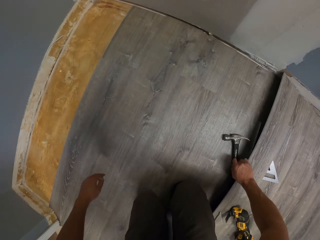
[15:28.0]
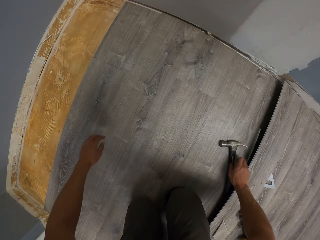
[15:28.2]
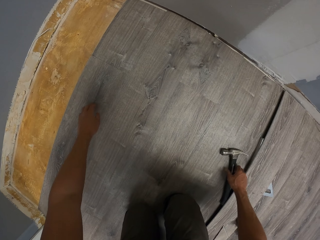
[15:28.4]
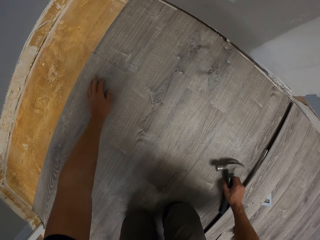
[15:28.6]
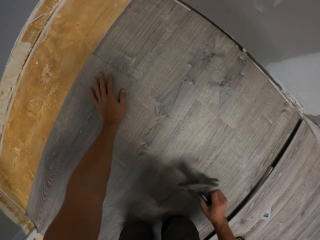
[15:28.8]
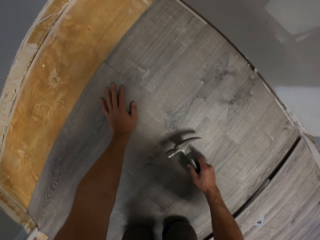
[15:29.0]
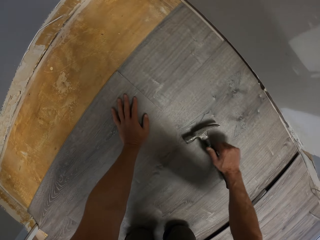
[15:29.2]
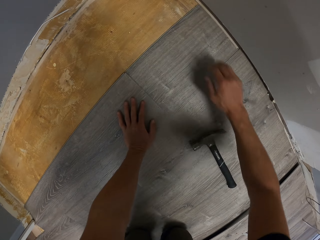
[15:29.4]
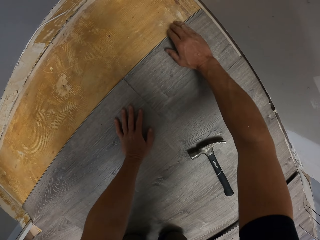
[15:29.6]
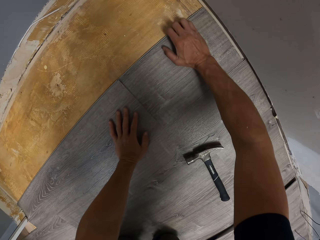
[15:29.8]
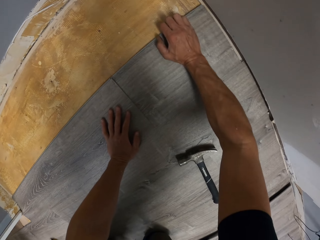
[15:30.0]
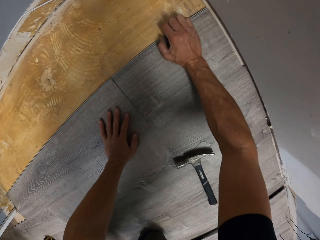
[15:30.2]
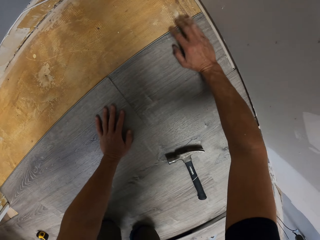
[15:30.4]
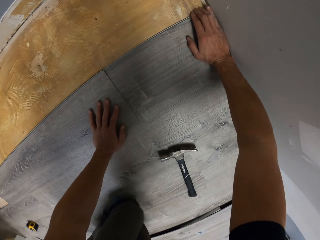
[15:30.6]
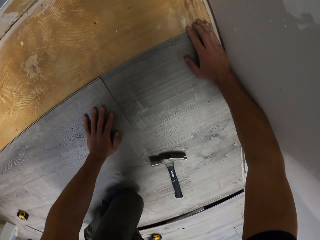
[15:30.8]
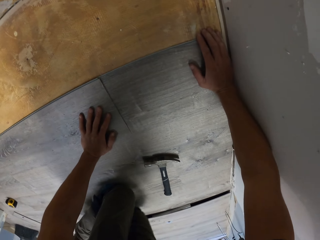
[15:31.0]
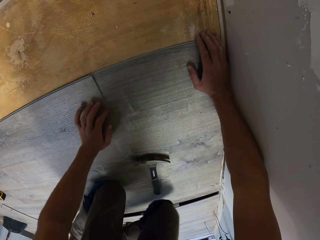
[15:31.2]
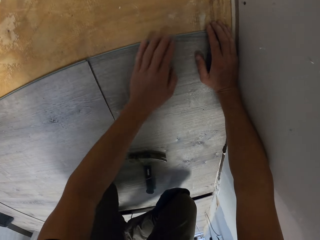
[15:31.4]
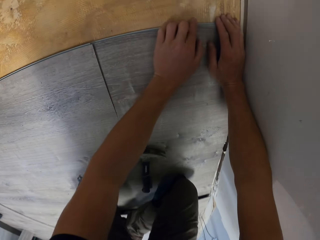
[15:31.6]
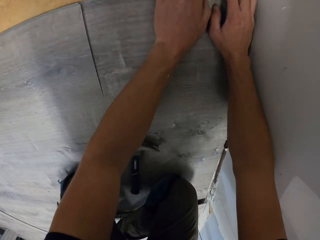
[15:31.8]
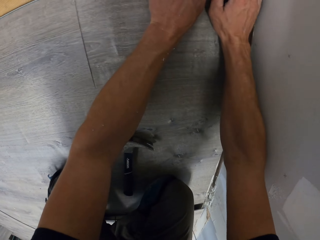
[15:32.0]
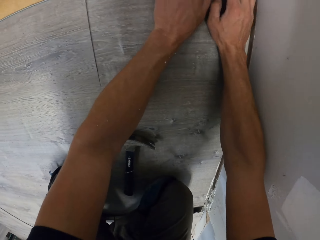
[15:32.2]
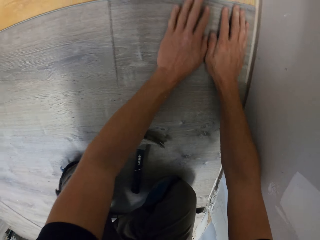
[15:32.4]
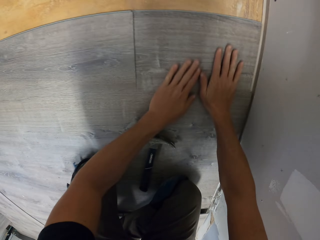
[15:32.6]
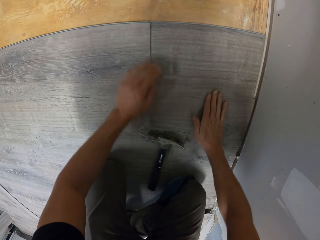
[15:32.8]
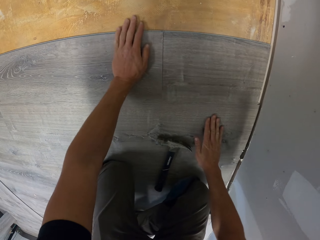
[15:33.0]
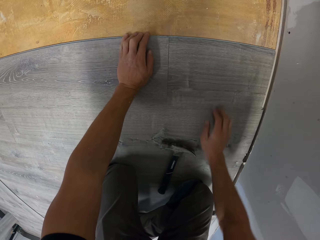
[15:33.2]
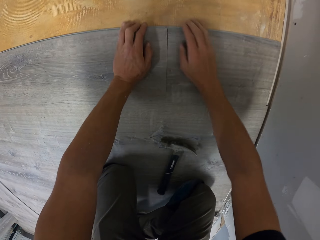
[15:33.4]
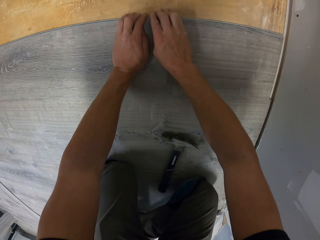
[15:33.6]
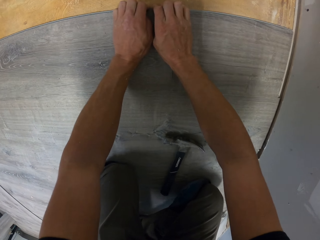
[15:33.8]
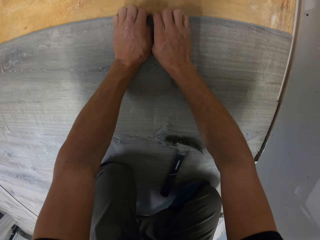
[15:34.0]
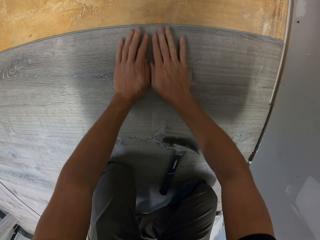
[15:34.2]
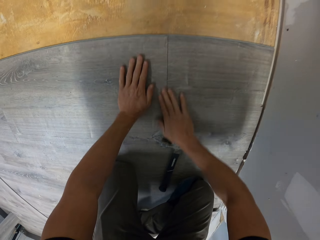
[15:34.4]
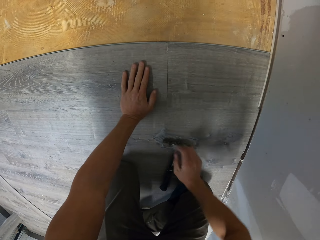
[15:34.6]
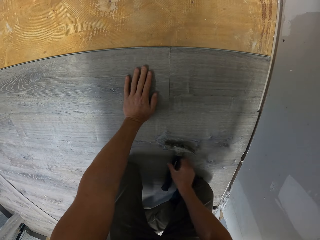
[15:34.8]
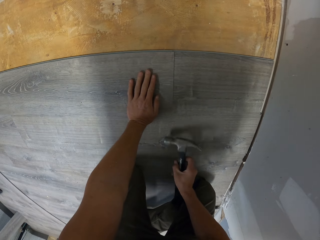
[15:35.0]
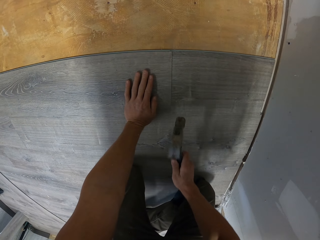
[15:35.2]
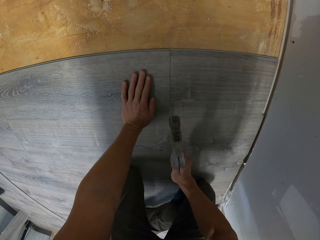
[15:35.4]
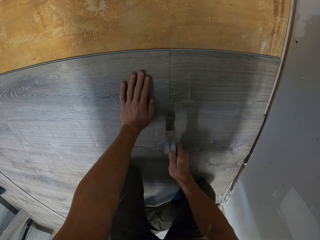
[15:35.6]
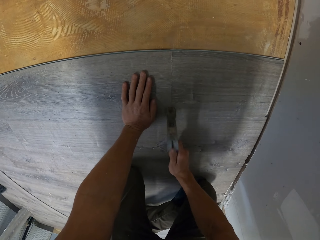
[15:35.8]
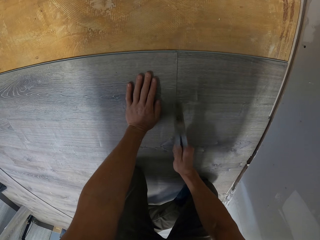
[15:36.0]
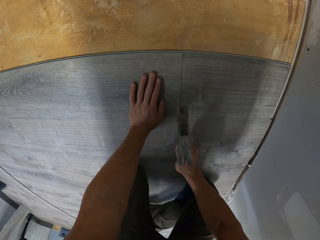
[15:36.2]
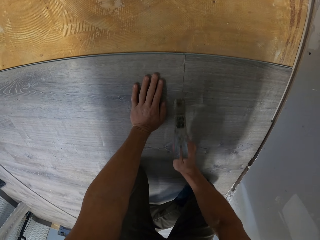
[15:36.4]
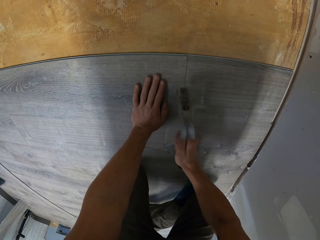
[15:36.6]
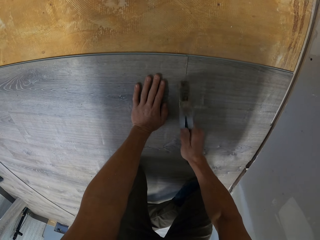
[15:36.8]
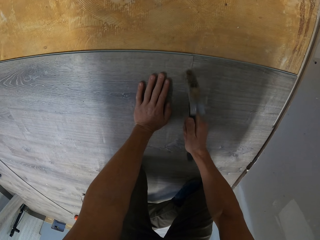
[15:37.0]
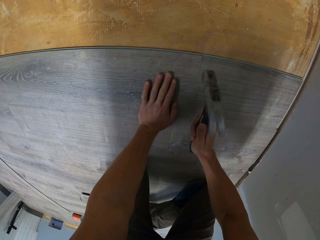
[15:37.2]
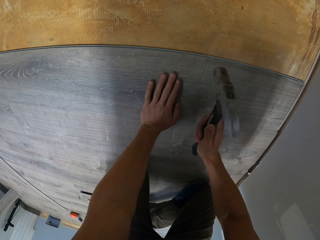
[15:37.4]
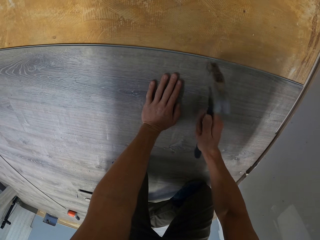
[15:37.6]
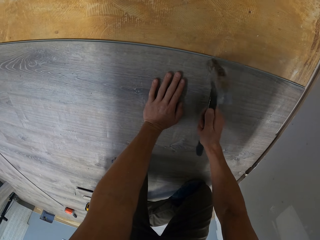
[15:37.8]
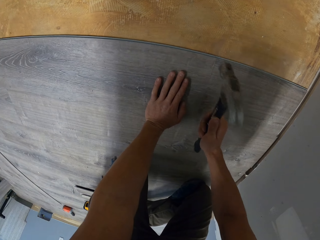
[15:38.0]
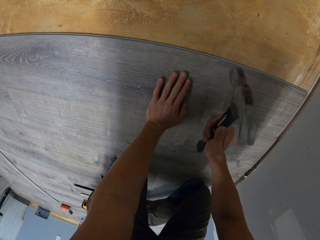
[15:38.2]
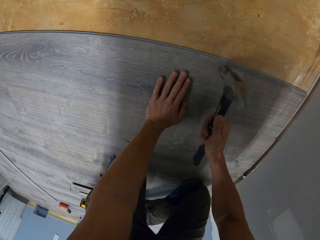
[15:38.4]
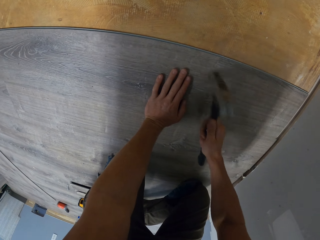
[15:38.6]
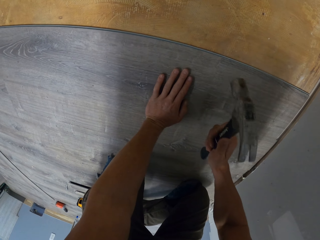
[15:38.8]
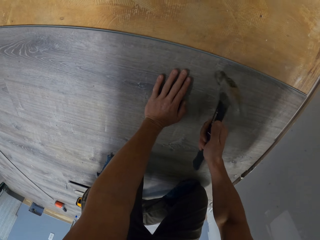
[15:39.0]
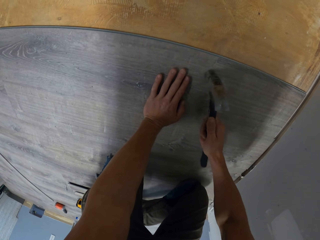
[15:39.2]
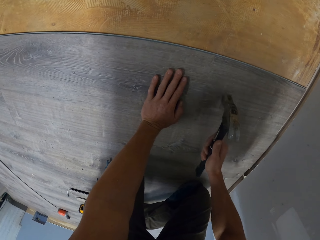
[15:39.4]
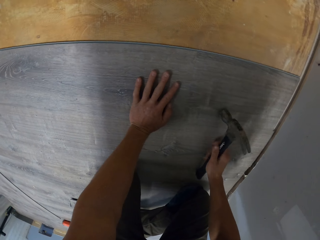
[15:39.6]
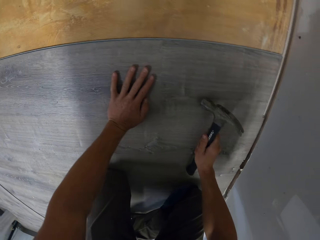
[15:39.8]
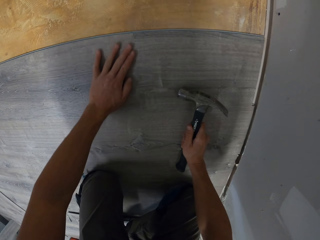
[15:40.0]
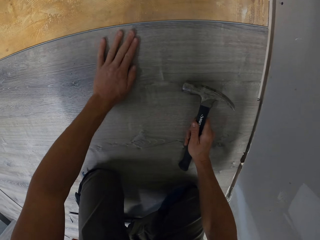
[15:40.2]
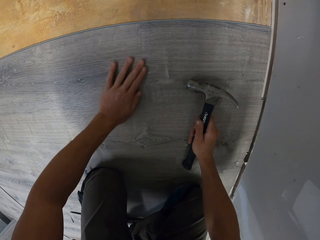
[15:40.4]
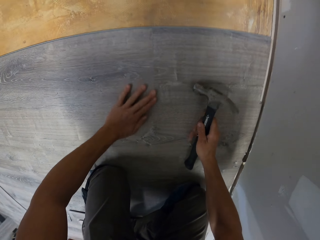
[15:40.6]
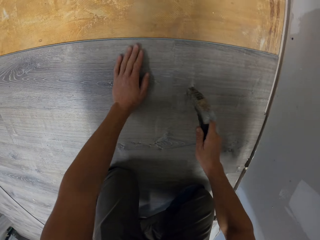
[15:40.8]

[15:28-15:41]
The camera wearer picks up the claw hammer with the right hand. They lean the left hand on the floor. They drop the claw hammer on the floor. They fit the tile on the floor. They pick up the hammer with the right hand. They hit the hard wood tile using the claw hammer to fix it. They touch the tile with the left hand.

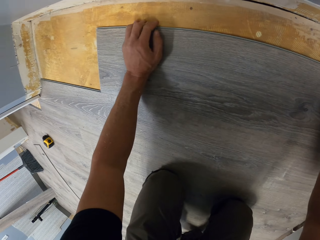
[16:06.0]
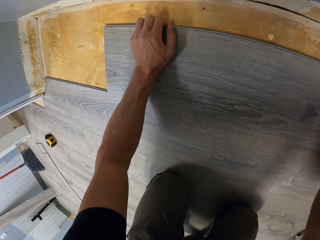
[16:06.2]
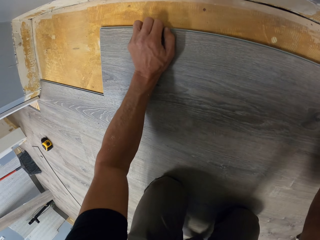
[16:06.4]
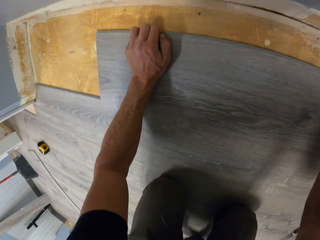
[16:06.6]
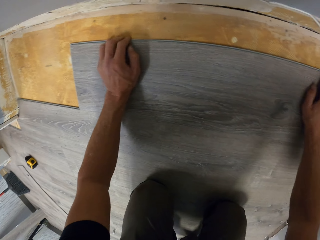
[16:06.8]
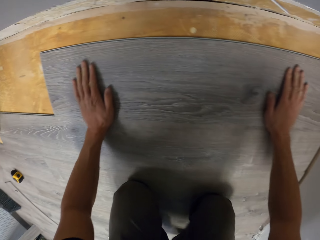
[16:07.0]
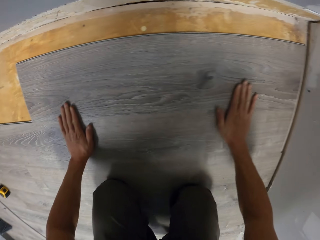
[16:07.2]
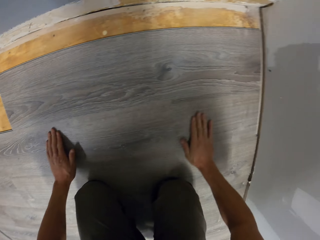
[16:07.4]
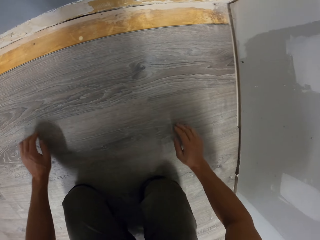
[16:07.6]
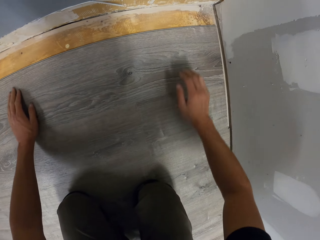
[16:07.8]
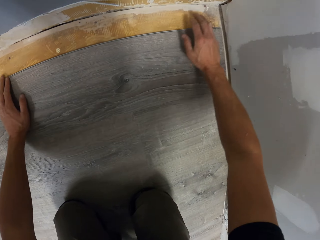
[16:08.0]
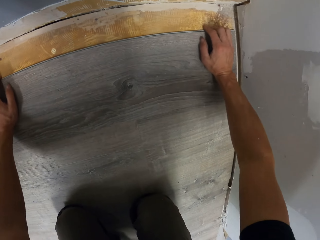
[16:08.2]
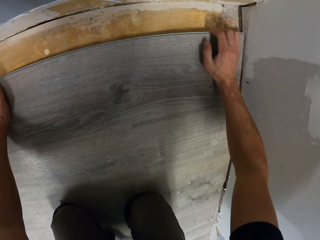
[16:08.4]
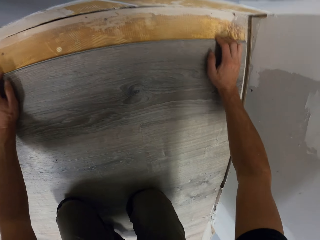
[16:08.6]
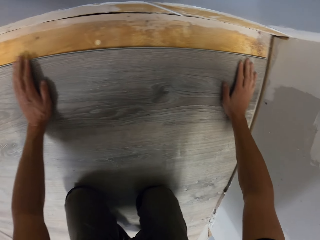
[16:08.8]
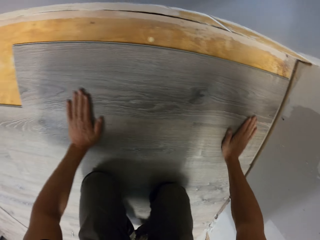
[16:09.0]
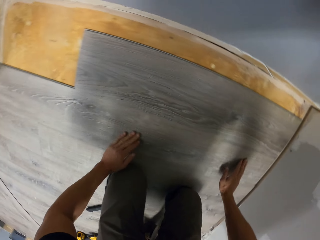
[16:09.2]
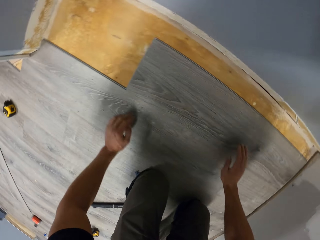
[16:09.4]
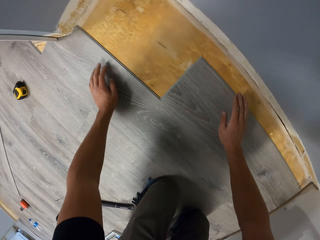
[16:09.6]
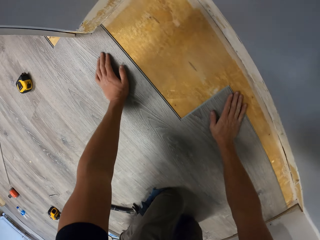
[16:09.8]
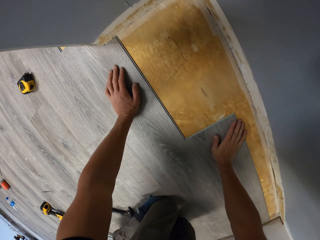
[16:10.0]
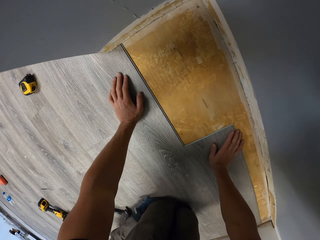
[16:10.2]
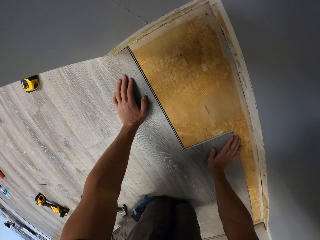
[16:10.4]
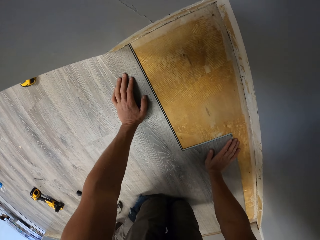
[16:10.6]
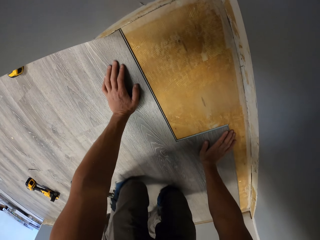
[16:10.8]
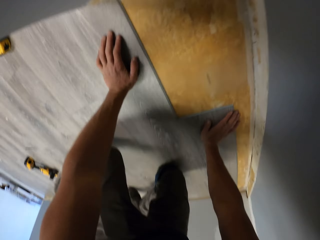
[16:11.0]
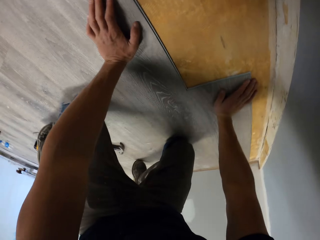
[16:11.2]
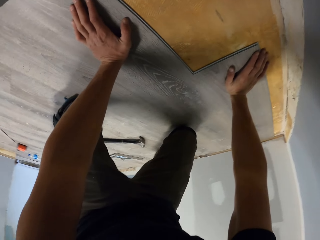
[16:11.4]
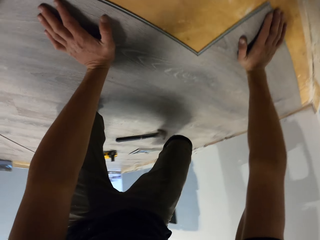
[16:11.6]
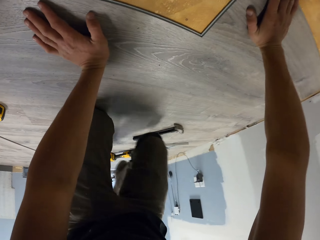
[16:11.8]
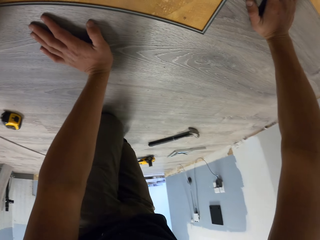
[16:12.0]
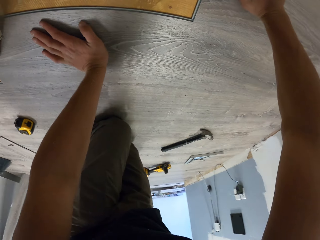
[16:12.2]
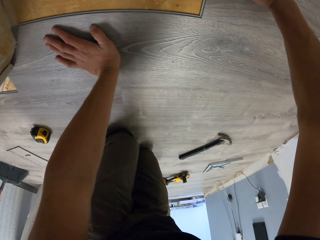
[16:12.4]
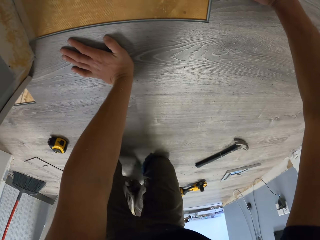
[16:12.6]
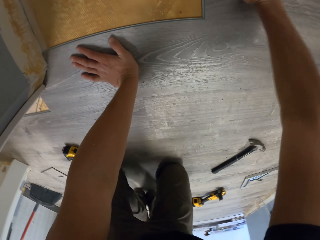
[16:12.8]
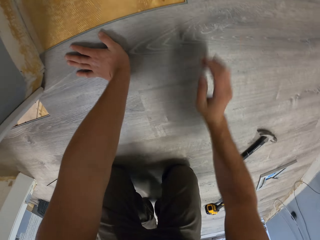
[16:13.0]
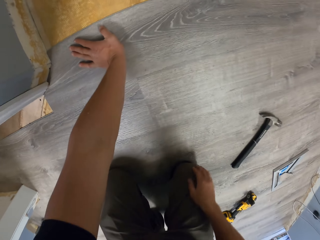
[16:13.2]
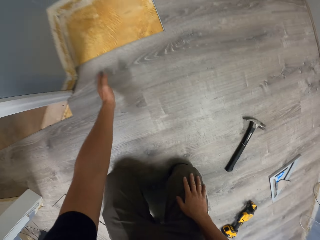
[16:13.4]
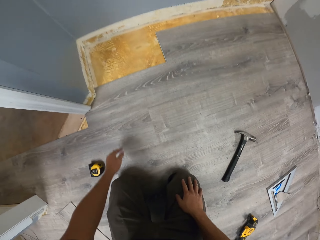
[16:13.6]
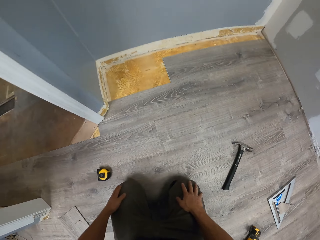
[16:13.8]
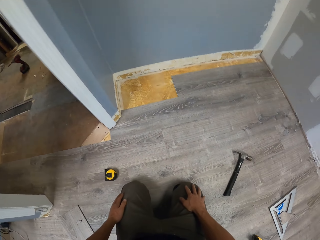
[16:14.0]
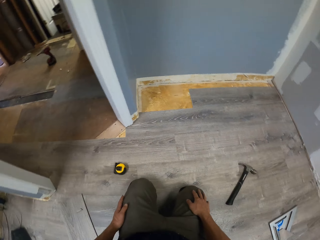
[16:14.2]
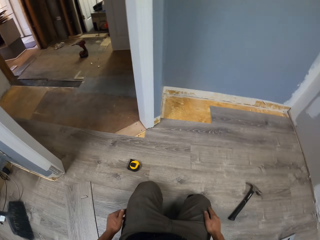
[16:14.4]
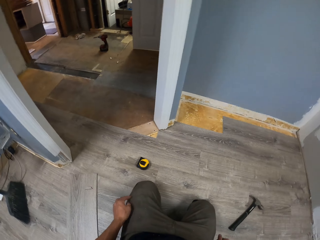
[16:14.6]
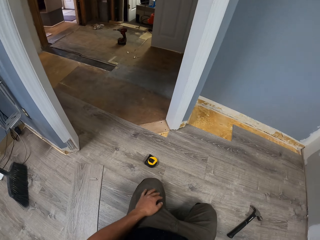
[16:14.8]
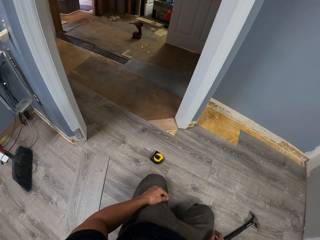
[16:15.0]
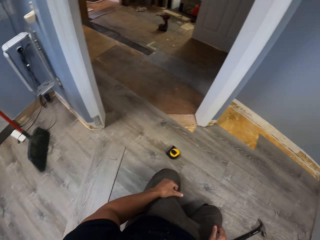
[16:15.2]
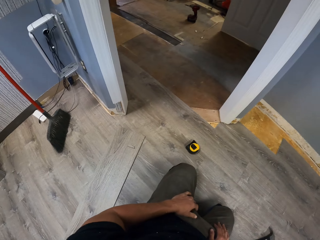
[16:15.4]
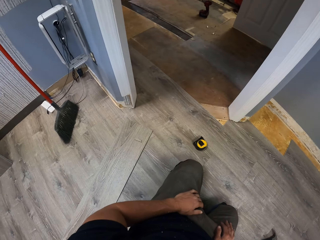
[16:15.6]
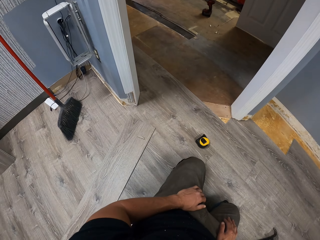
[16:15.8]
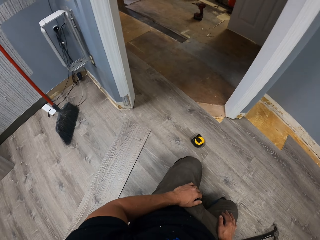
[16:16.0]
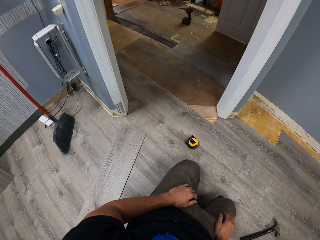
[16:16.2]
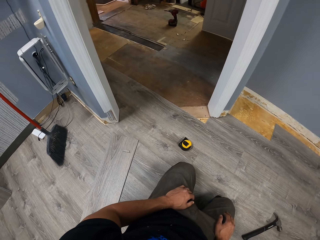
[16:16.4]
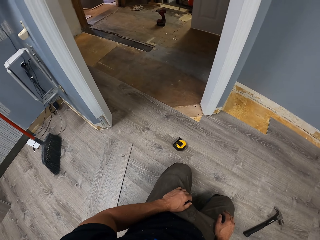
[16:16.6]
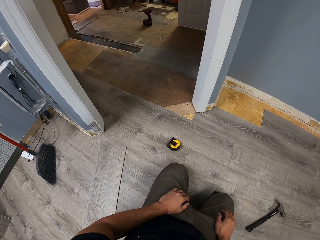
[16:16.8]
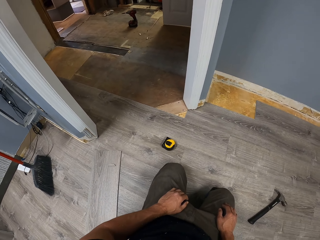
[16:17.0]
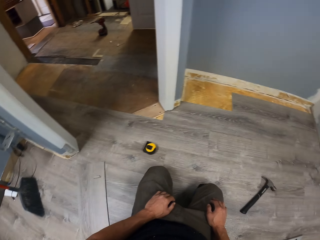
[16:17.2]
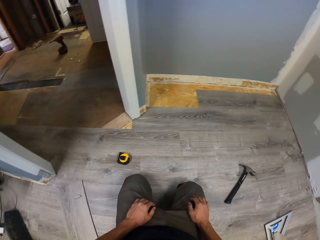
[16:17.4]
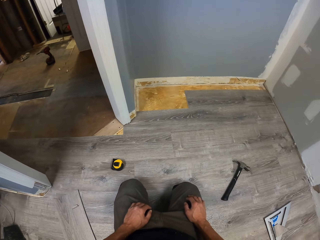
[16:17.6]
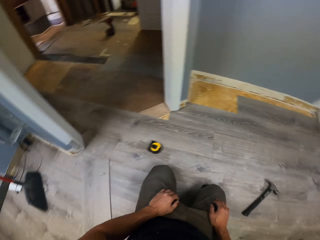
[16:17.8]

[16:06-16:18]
The camera wearer touches the floor with both hands. They fit the tile on the floor with both hands. They move the legs on the floor. They stare at the tile.
